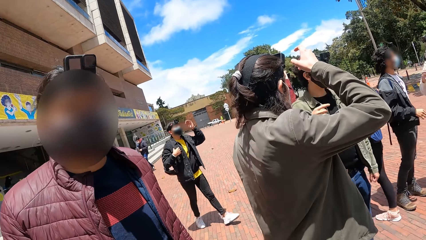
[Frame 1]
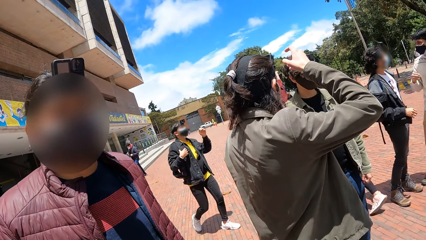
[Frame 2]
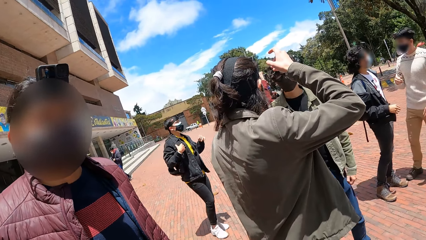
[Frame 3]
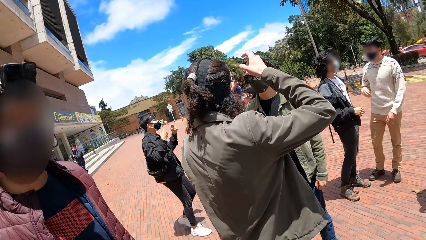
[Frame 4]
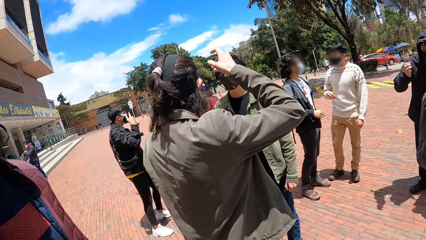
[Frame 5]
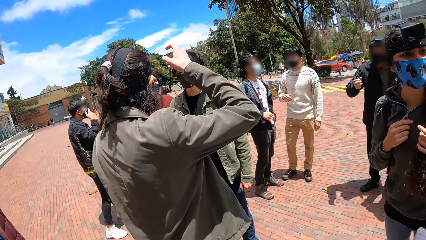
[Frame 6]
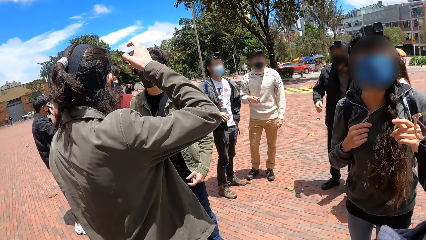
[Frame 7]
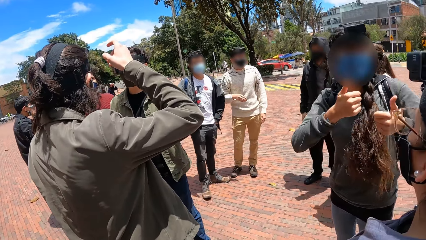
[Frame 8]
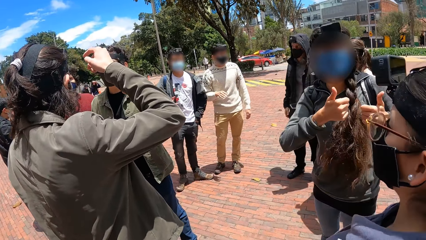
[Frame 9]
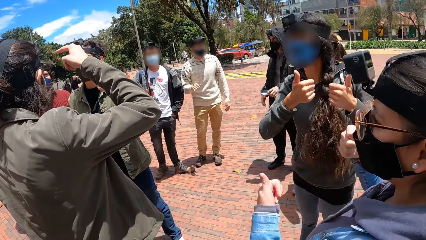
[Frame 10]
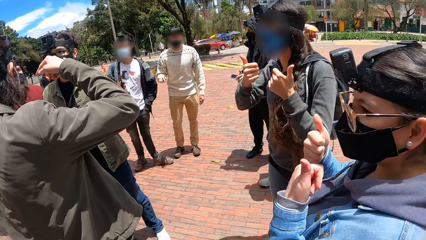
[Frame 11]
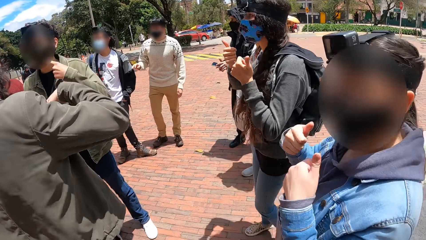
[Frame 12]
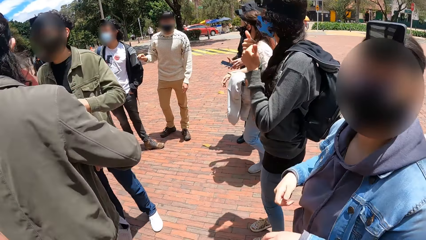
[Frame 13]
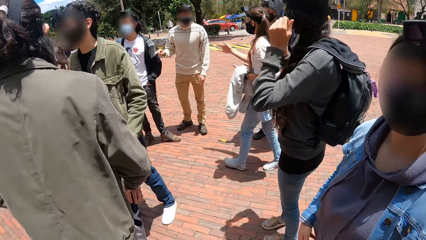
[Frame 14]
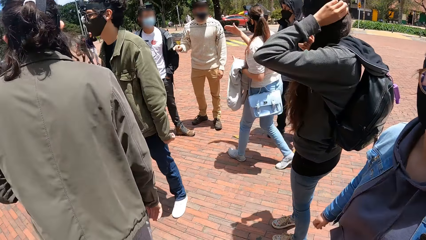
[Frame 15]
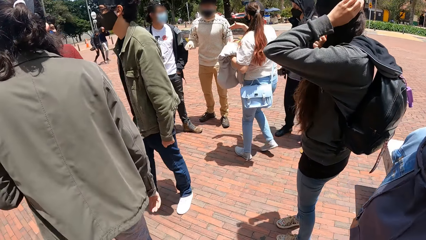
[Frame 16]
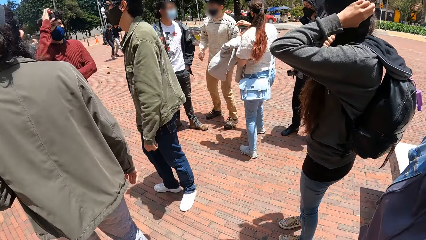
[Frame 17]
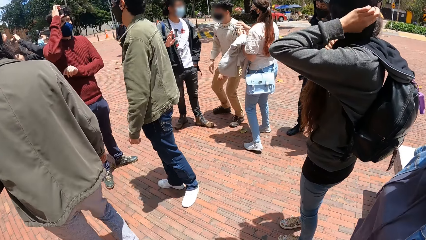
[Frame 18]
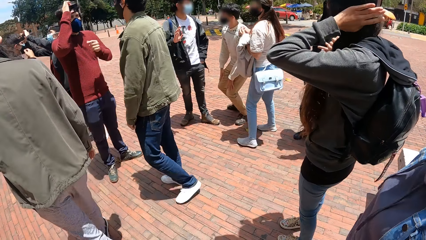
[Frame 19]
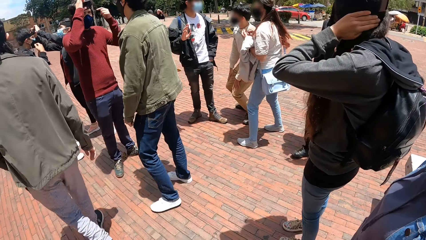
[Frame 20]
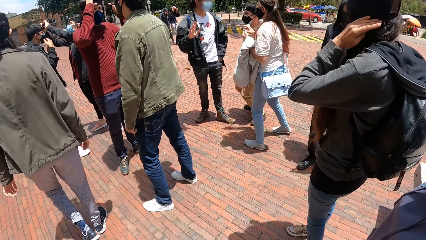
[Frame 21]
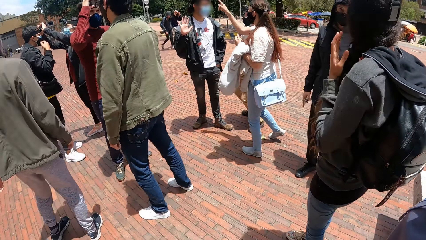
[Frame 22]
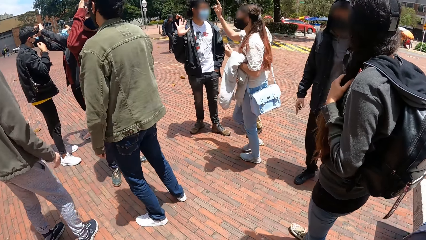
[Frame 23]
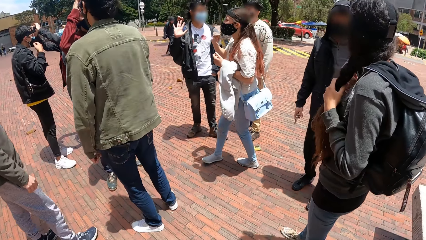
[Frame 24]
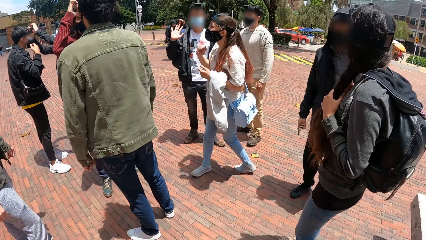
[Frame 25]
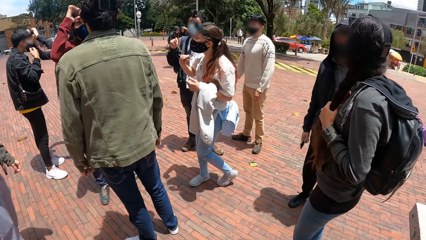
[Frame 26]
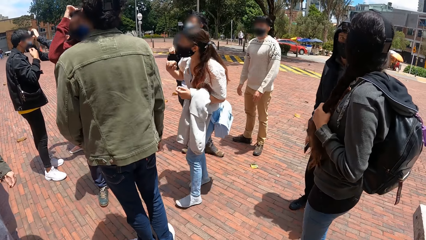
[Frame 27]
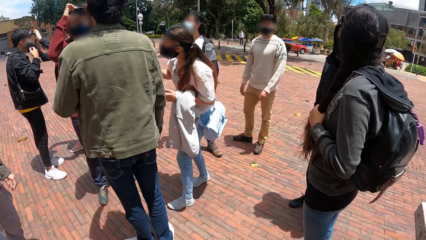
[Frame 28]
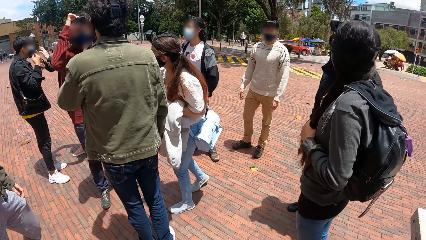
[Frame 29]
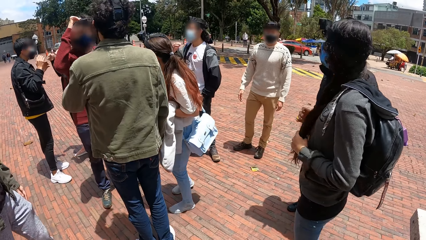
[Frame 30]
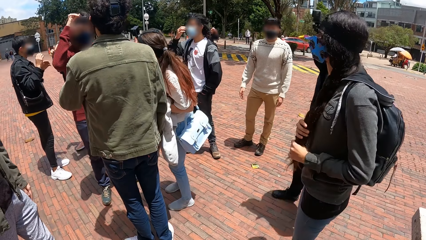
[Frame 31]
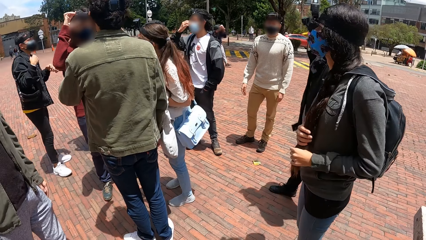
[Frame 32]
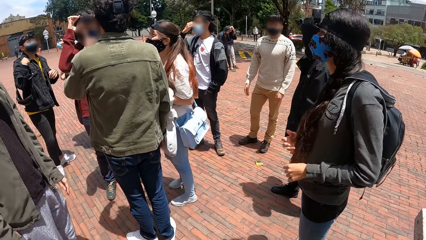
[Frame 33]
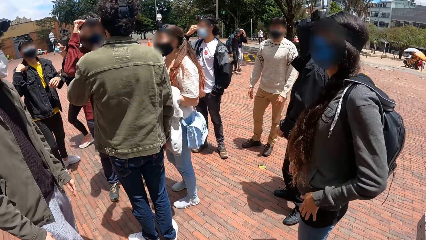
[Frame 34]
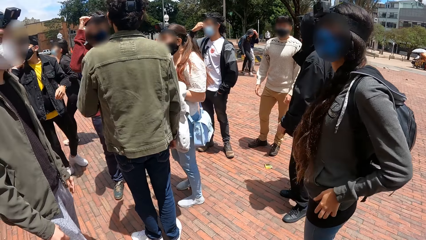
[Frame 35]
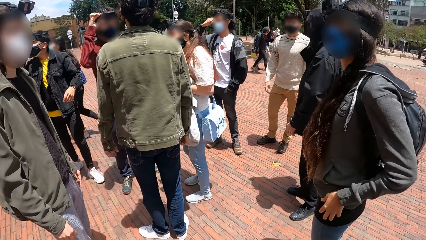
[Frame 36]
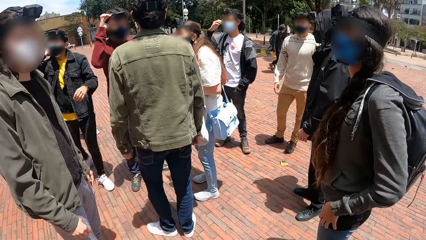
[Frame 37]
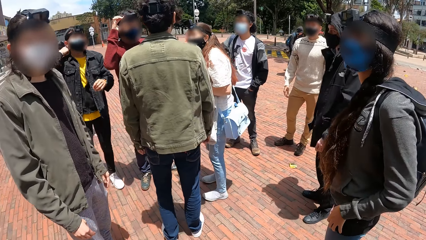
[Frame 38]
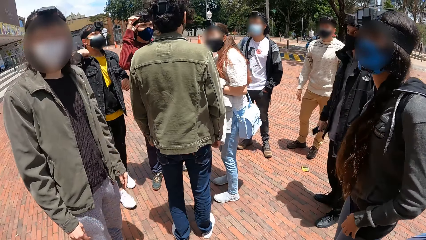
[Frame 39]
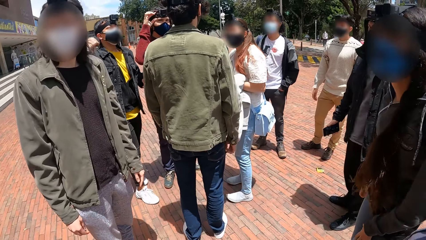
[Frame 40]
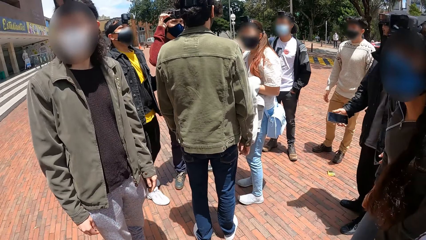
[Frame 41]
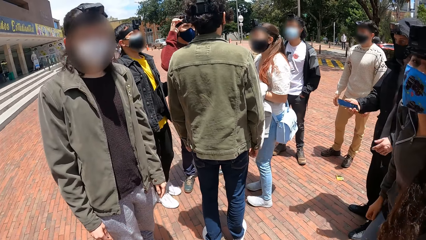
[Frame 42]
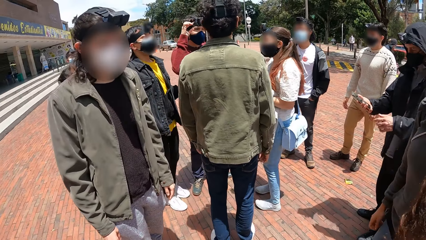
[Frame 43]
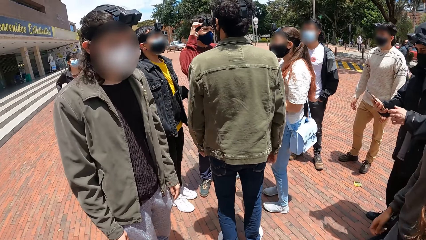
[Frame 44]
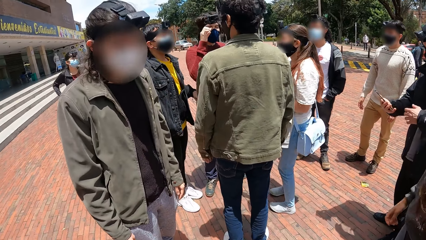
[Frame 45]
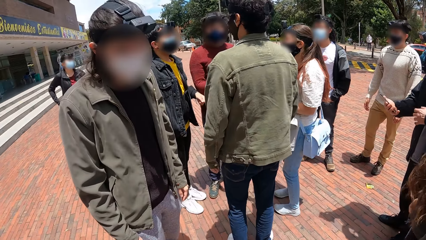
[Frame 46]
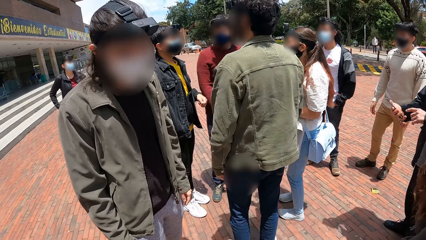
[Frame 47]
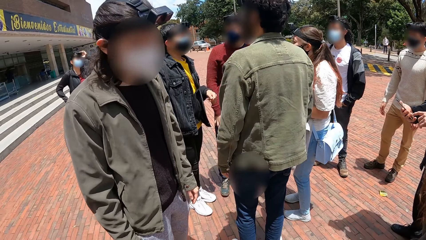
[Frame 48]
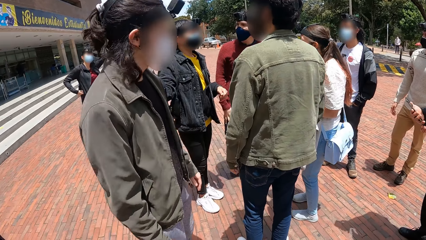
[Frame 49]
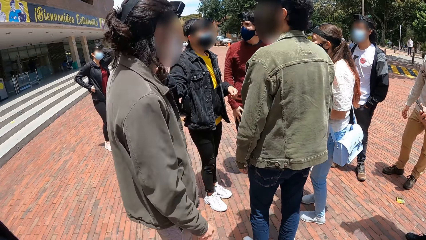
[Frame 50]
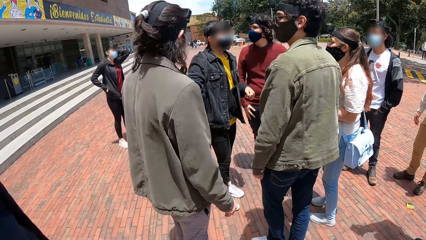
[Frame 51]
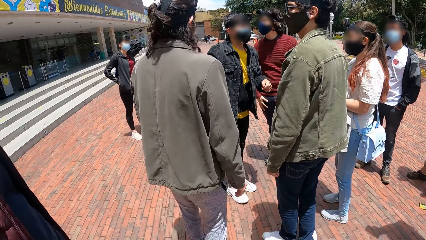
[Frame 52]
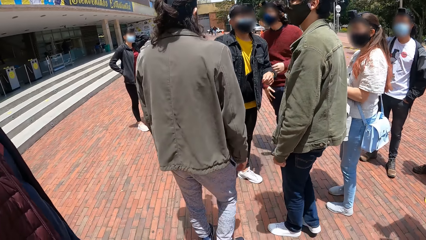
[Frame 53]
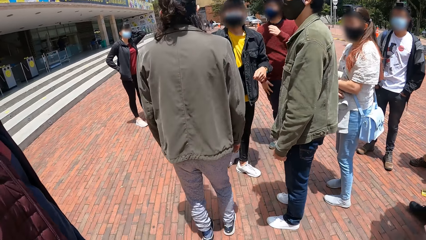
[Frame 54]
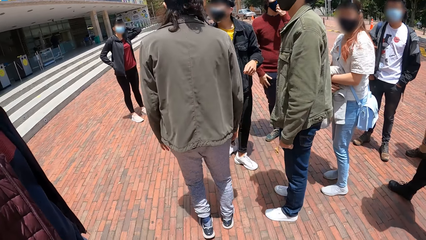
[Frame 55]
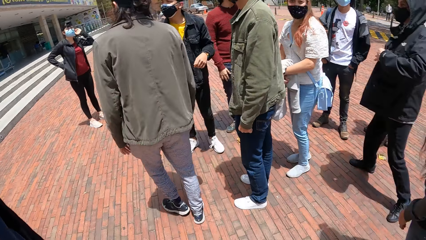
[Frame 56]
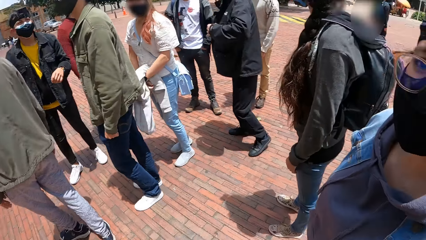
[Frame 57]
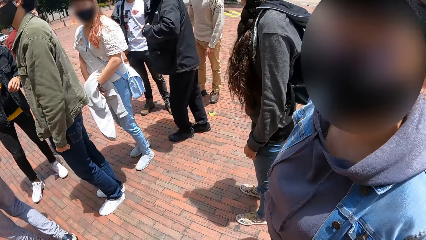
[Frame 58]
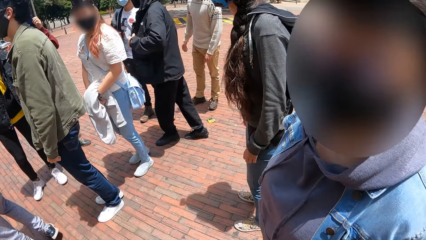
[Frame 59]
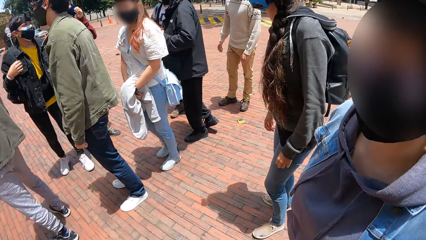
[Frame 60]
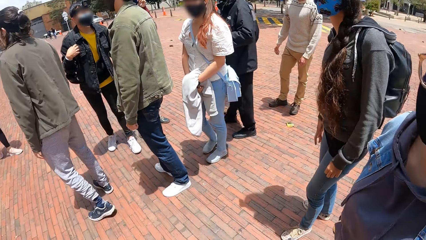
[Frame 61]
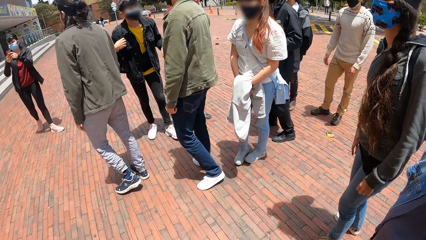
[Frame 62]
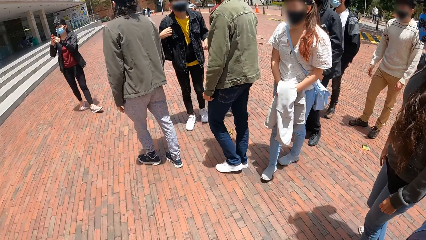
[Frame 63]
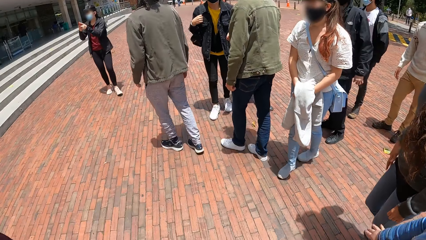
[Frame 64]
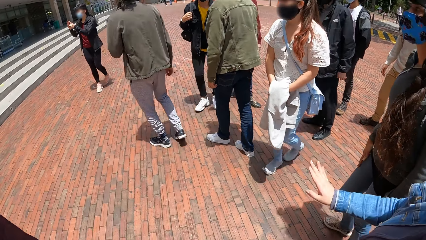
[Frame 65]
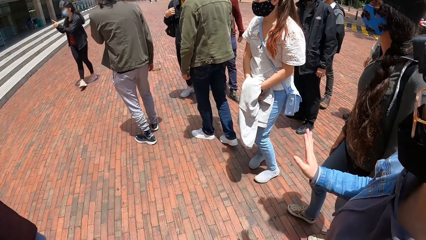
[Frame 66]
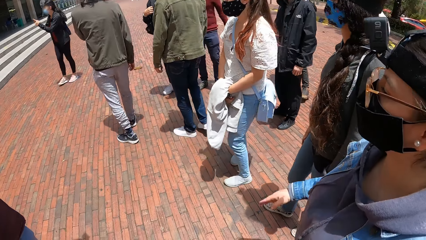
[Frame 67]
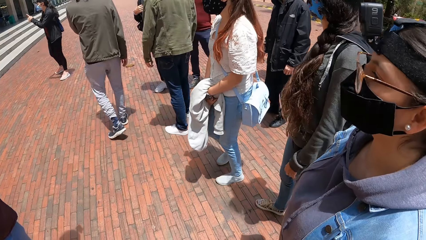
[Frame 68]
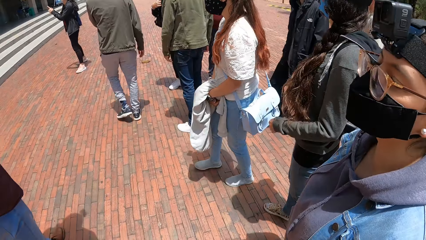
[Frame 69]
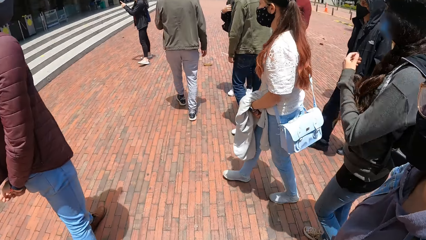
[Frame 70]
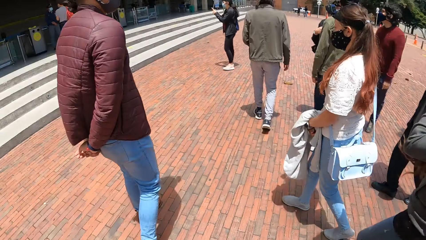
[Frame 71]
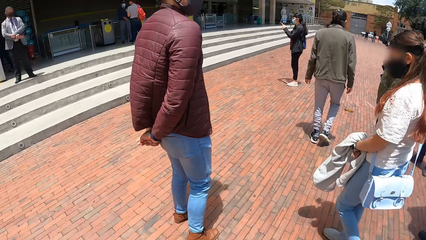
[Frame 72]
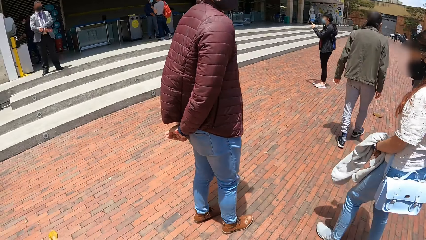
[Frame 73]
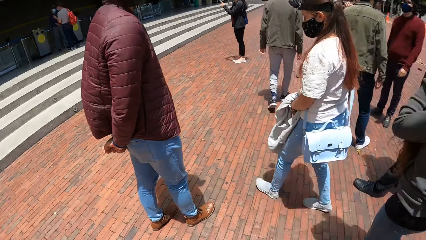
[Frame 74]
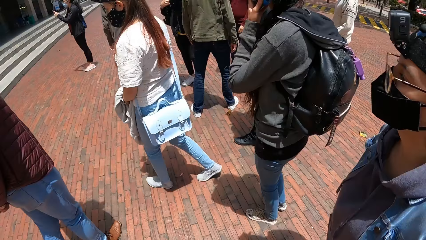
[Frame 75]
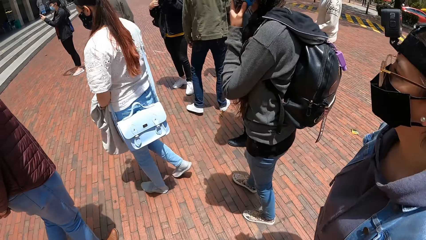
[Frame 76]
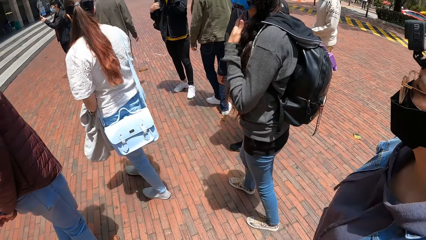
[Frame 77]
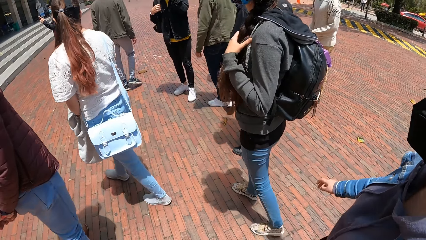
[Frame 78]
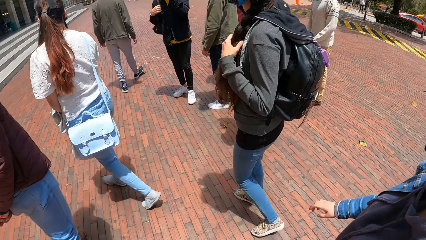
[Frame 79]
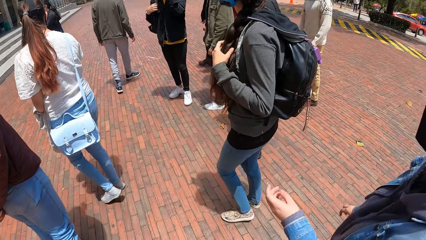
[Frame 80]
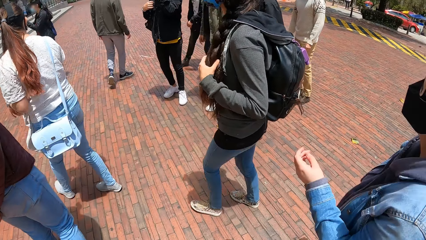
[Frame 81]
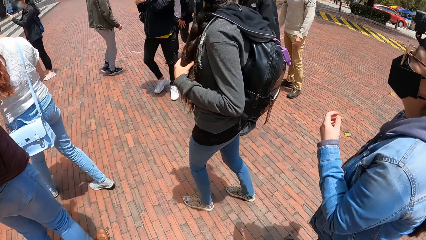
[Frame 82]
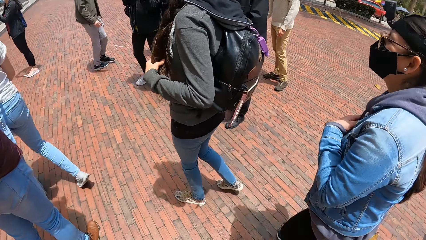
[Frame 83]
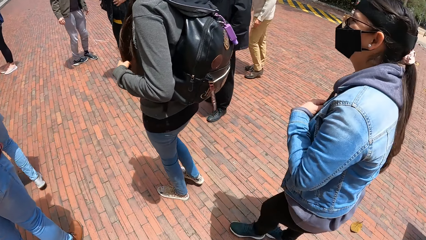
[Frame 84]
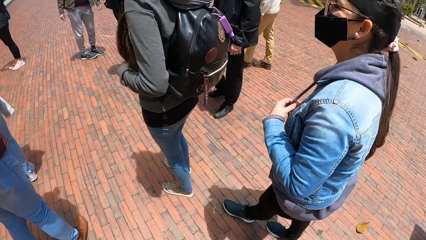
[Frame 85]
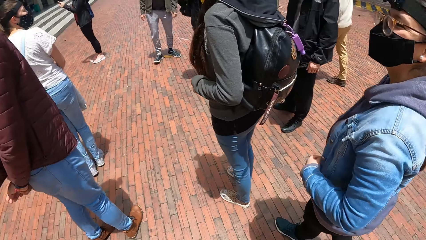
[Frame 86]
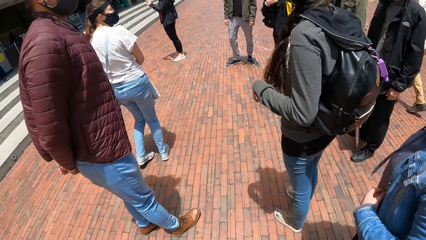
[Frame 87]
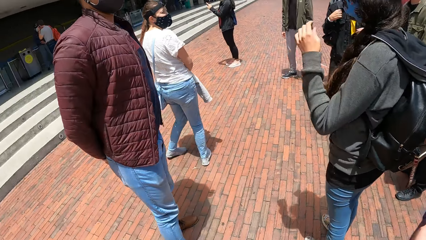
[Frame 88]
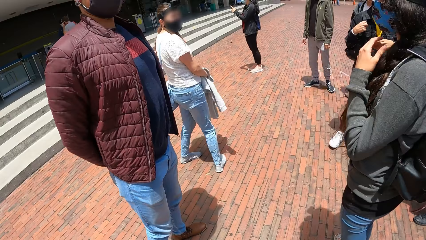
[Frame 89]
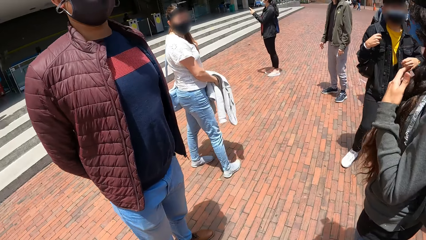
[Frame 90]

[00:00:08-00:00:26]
A woman interacts with another woman. The camera wearer interacts with the first woman. The second woman adjusts the camera on her head with her left hand. The second woman touches her hair with her hands and interacts with a man. The man operates a phone in his right hand with his left hand. A third woman touches her hair with her left hand. The camera wearer interacts with the first woman. The third woman operates a phone with her hands. The second woman touches her hair with her left hand.
